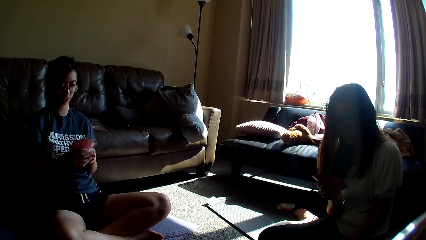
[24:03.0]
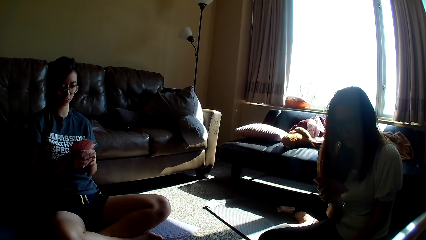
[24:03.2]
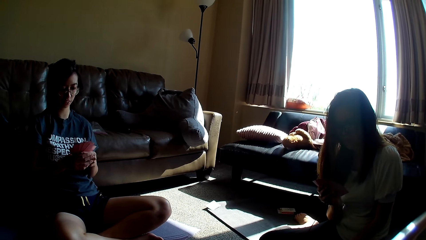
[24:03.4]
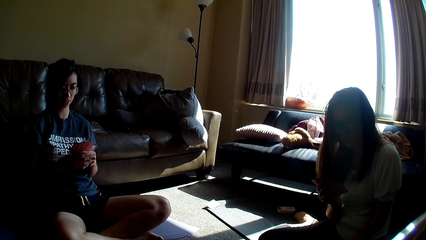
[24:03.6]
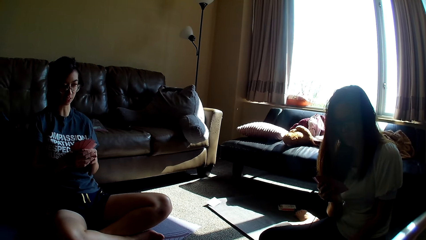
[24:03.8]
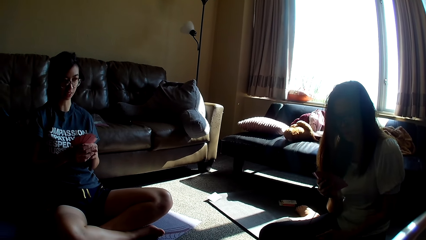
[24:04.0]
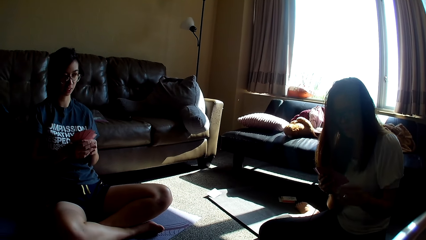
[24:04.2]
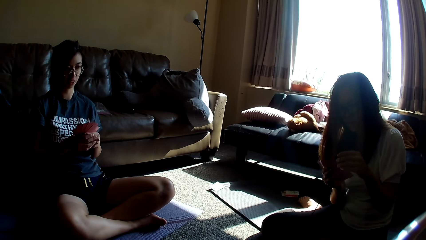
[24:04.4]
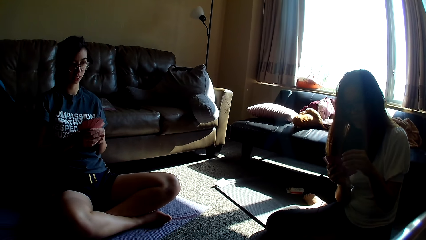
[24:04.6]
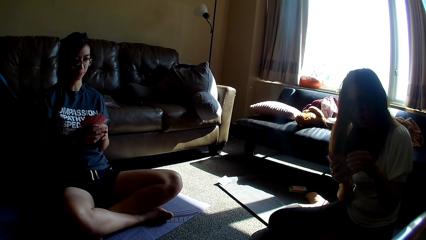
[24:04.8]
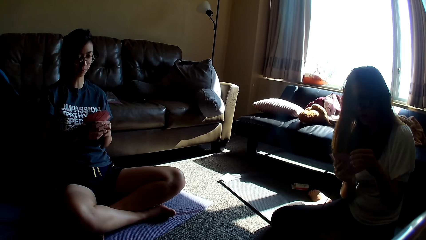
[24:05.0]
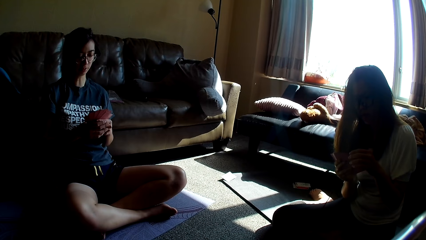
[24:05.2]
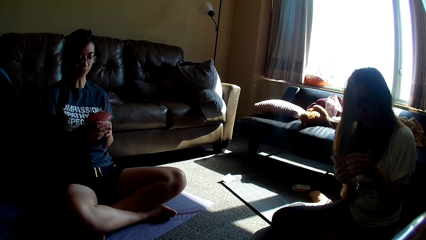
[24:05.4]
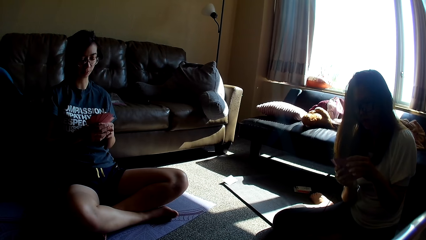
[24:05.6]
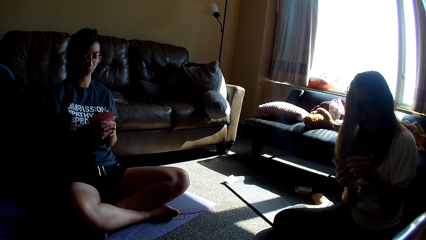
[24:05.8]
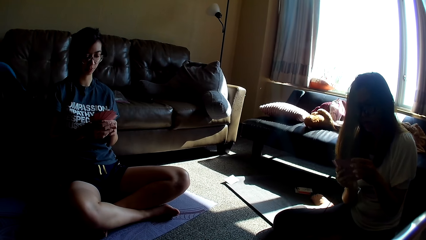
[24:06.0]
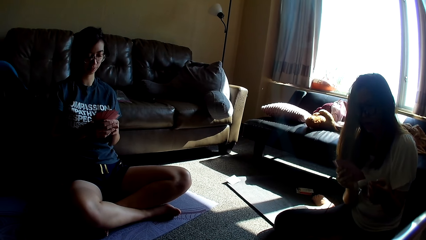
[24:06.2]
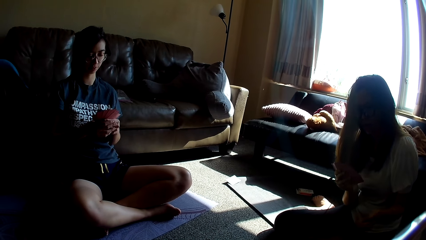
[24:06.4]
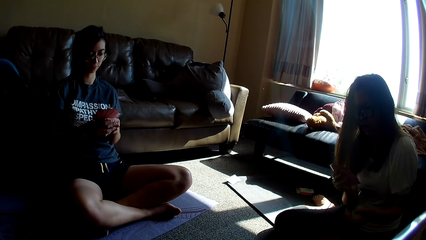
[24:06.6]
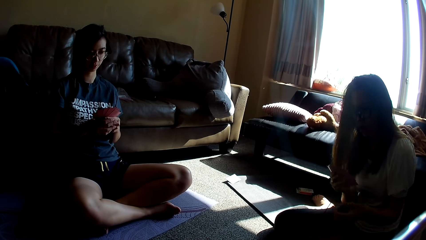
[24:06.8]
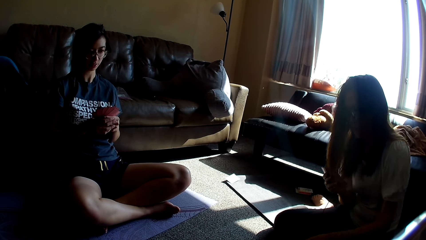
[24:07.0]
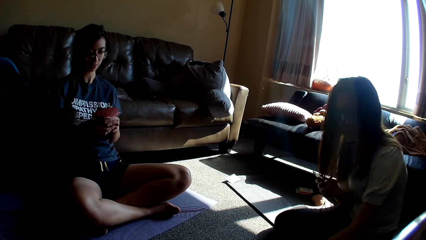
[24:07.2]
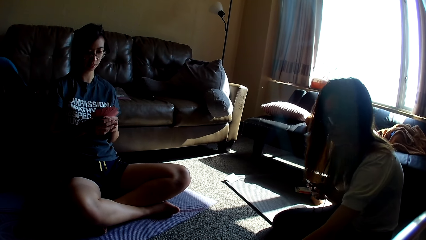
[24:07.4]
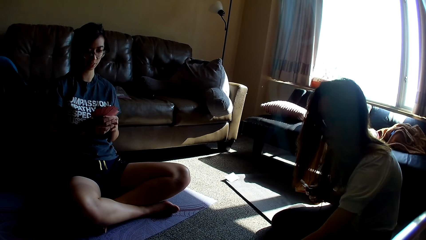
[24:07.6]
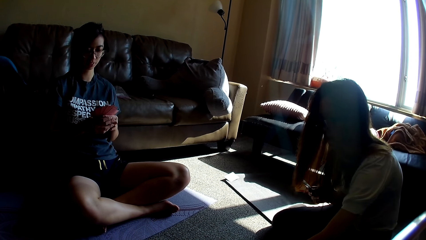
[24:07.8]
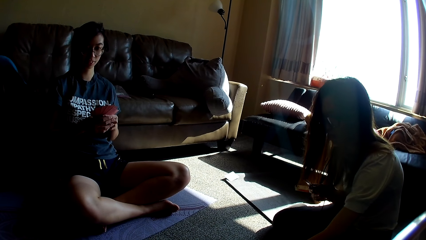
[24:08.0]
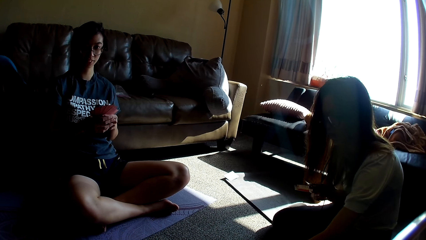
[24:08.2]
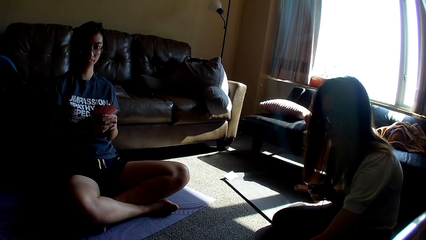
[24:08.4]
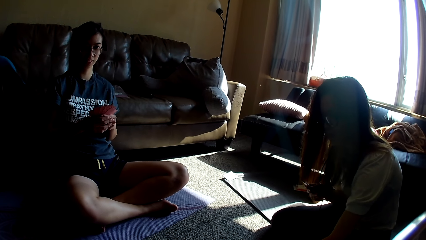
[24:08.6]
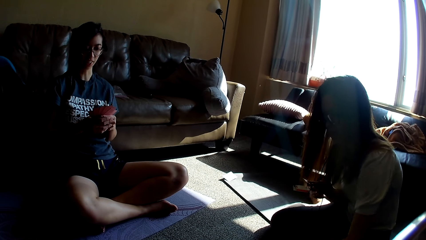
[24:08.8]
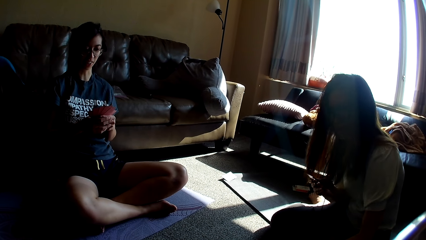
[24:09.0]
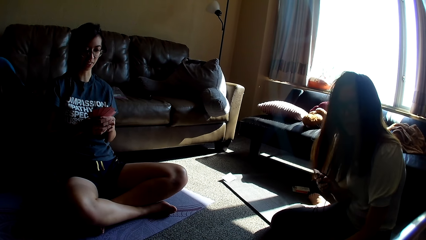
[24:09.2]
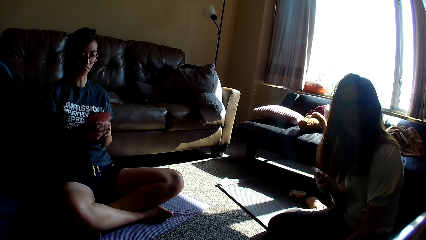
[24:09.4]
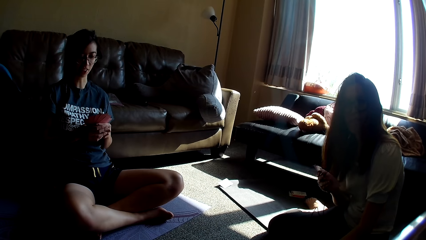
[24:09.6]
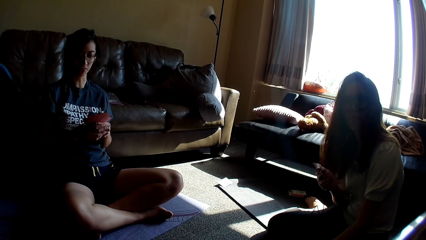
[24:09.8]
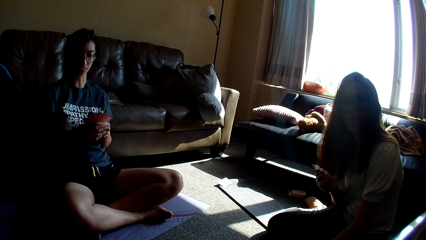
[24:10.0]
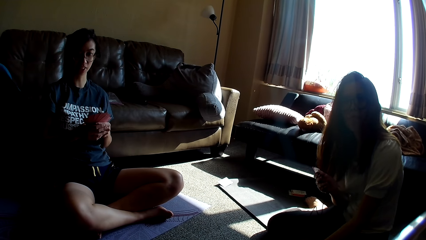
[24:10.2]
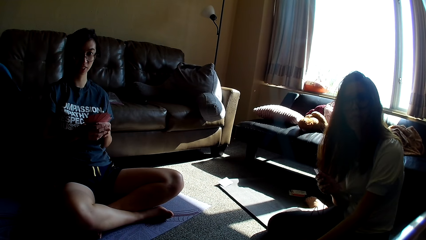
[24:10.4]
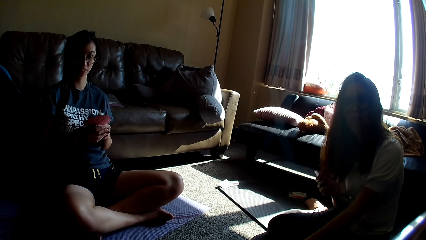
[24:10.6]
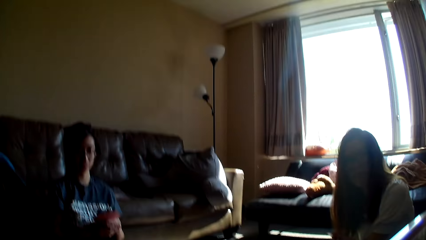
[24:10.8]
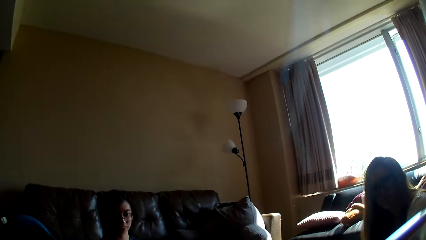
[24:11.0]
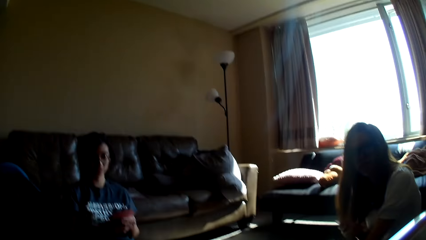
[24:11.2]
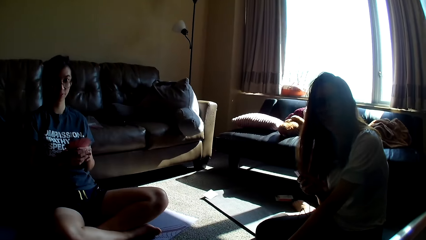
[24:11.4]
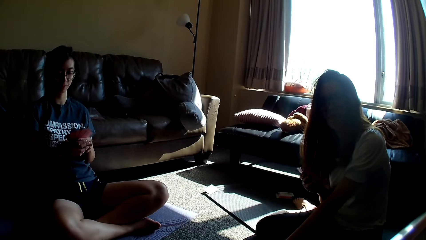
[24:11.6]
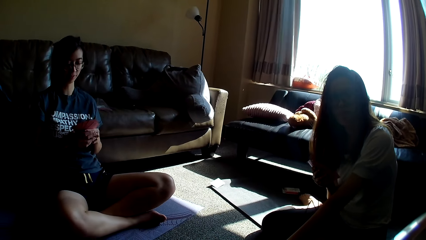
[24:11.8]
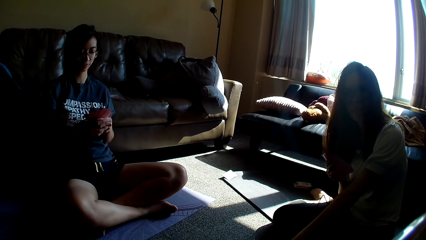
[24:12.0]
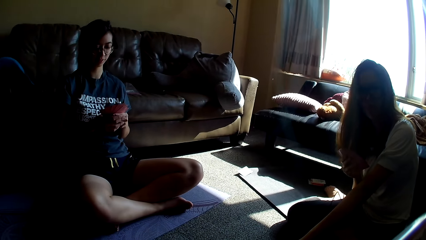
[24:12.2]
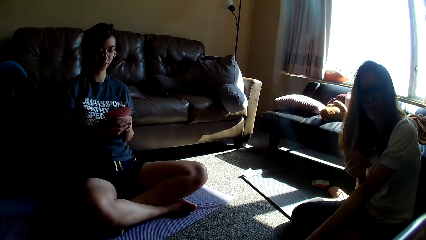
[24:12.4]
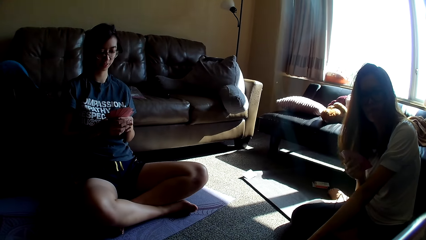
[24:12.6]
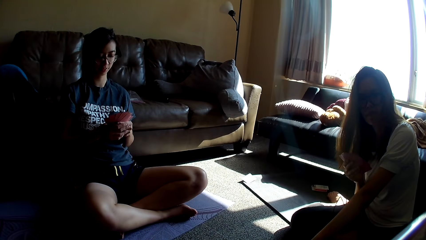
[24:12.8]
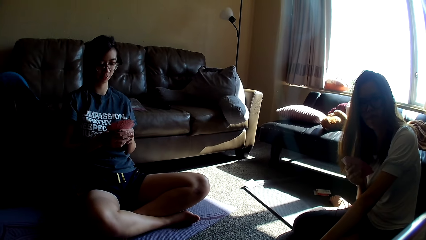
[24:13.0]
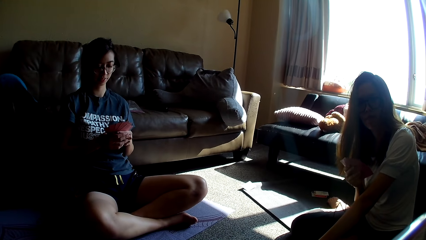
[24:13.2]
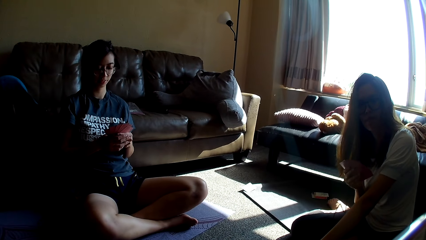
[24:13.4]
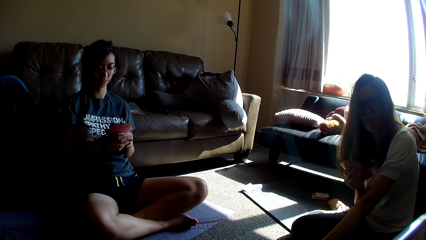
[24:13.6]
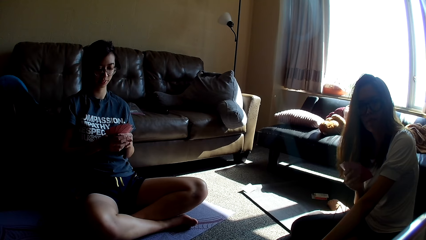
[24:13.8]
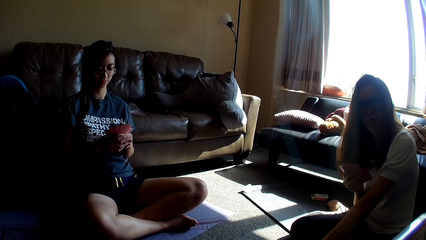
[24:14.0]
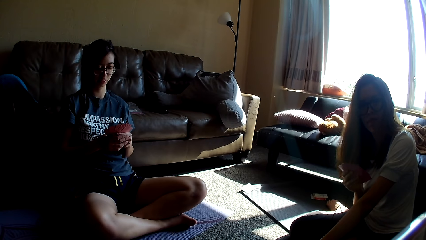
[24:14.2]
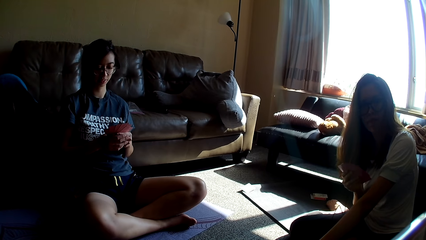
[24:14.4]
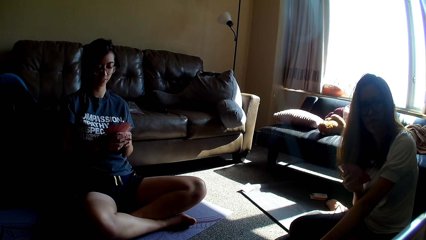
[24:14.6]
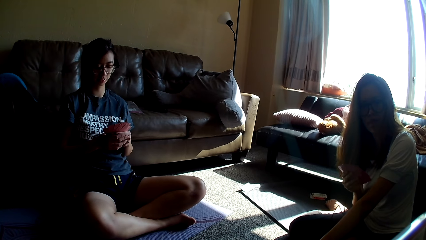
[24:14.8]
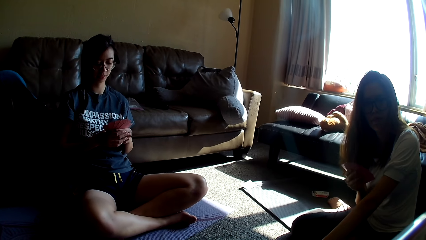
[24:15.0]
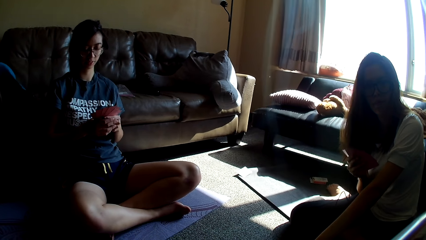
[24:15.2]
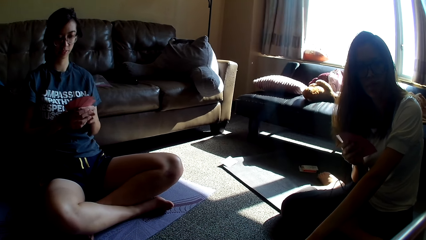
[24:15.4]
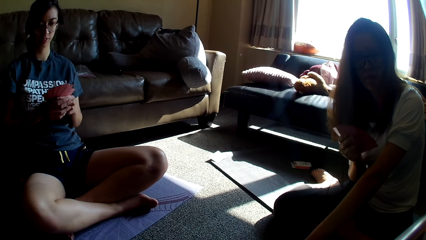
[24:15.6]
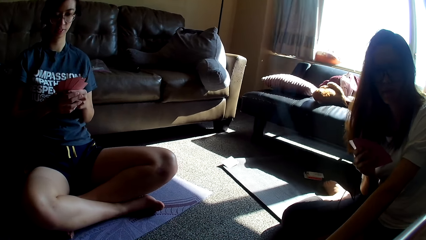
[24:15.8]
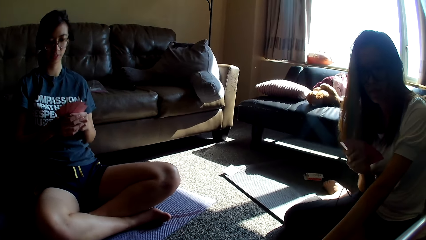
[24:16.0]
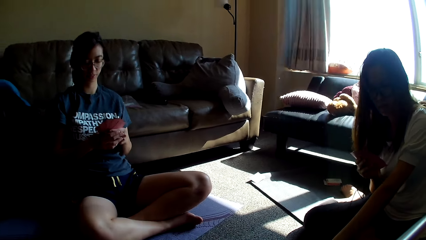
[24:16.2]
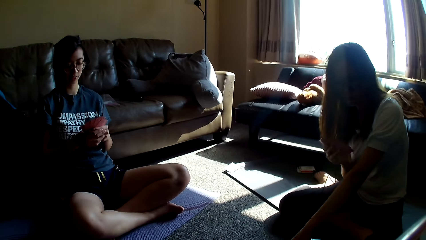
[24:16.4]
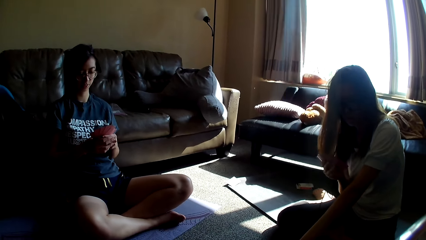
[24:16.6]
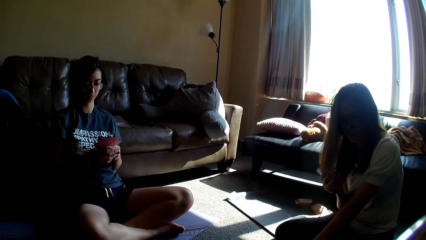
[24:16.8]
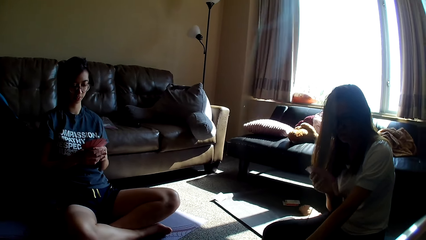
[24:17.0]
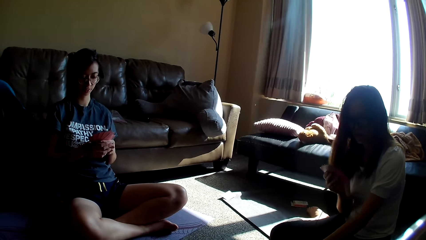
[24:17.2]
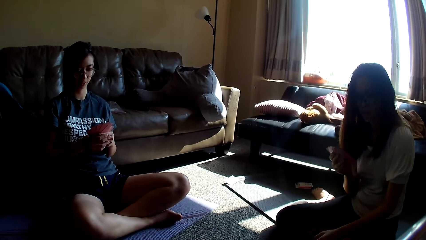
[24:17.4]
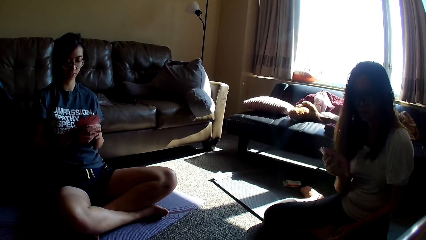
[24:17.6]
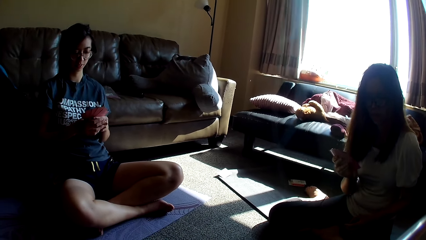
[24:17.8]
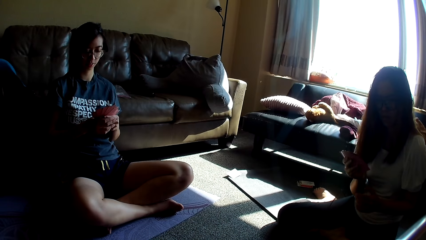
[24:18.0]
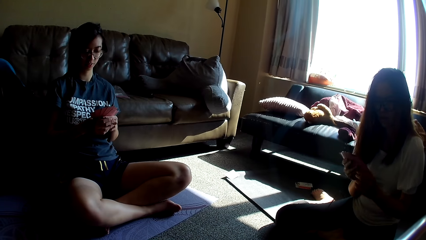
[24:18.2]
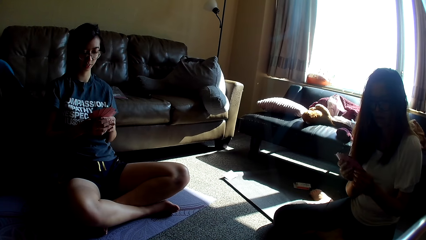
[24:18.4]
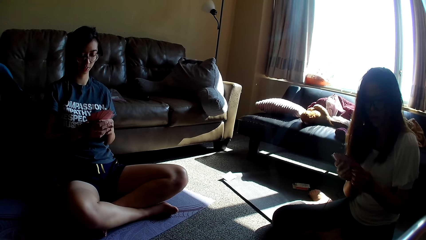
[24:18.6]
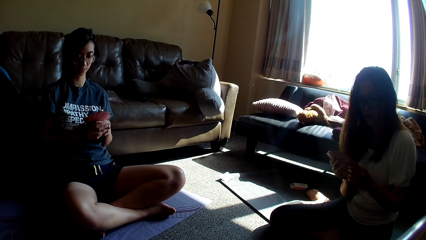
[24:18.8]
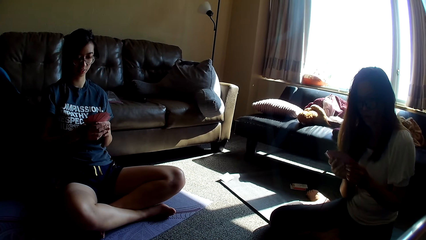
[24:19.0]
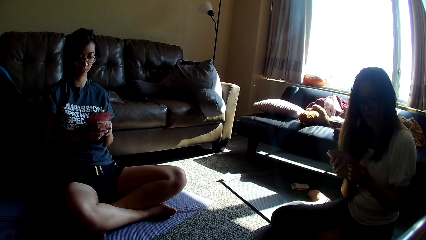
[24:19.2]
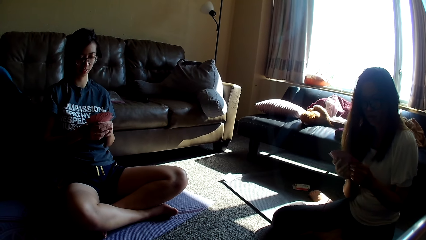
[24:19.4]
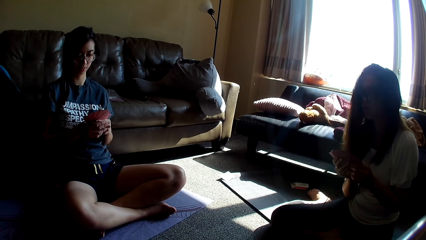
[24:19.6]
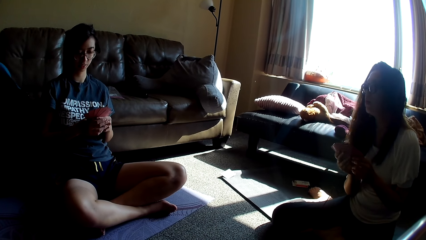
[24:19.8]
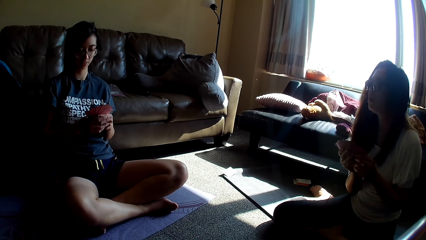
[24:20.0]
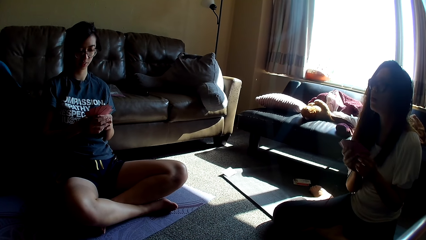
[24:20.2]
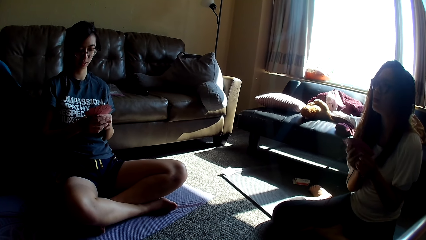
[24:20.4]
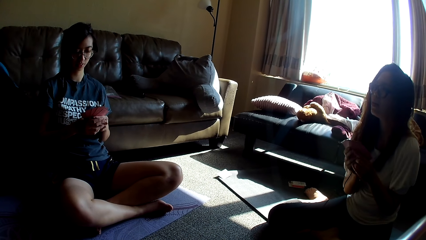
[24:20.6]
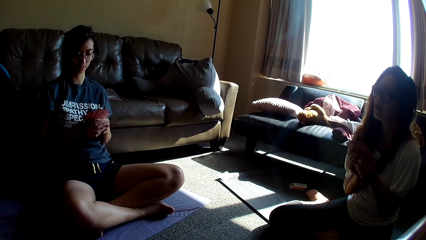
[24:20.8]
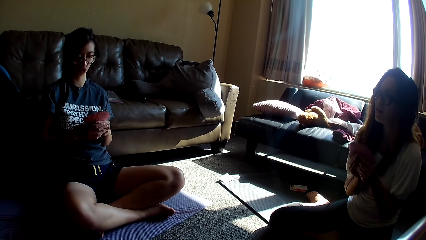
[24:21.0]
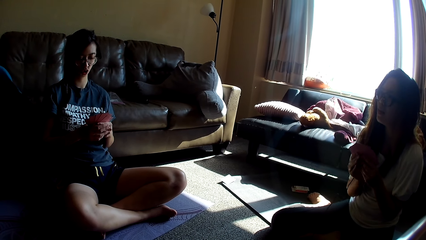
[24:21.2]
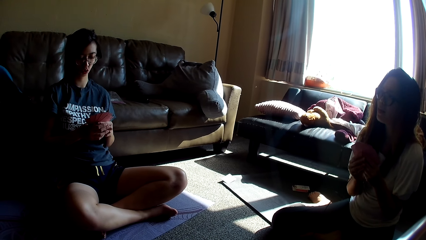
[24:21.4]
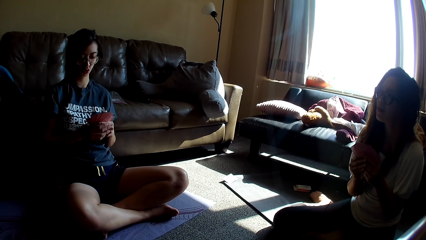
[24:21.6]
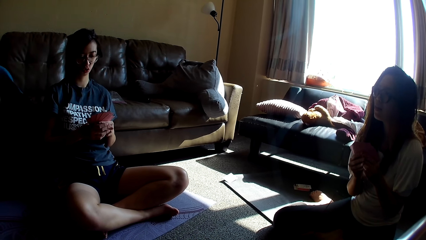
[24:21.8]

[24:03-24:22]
A lady holds the cards with both hands and picks a card from the floor. Another lady talks. The camera wearer talks. The first lady looks at the camera wearer. The first lady holds the cards with both hands and looks at the other lady.
